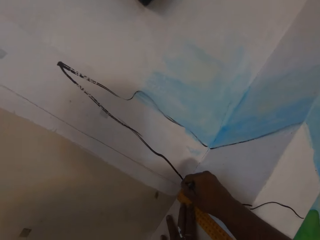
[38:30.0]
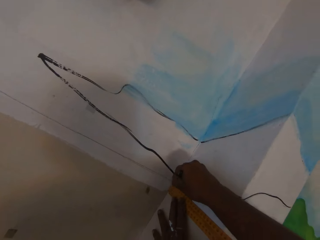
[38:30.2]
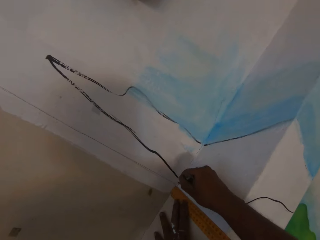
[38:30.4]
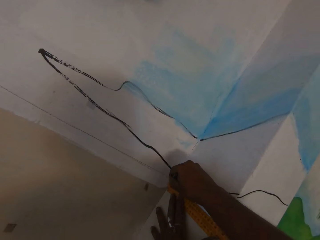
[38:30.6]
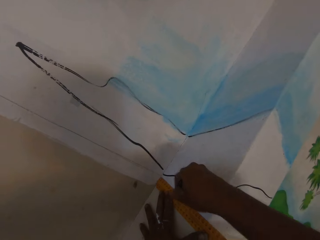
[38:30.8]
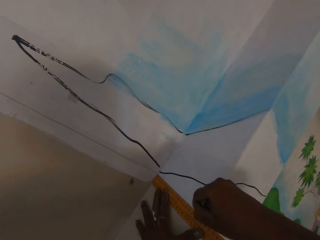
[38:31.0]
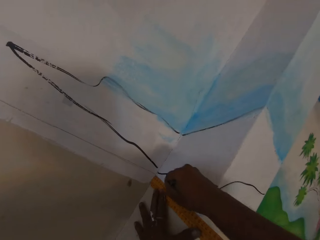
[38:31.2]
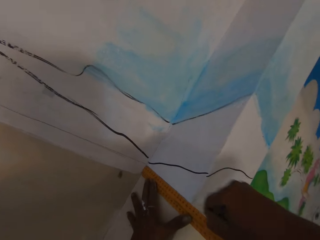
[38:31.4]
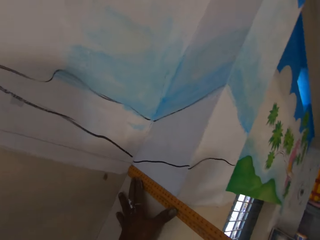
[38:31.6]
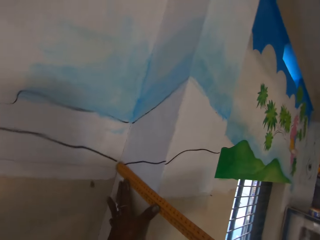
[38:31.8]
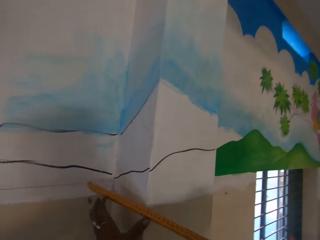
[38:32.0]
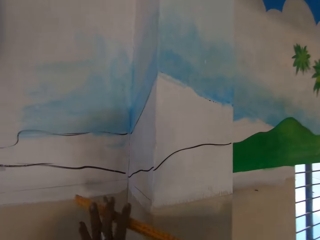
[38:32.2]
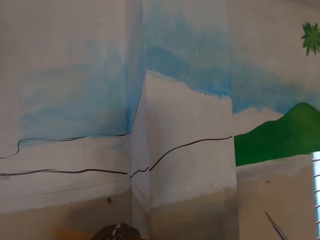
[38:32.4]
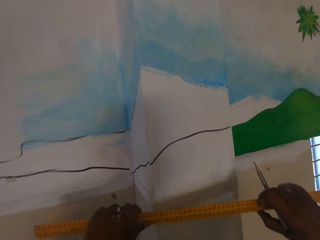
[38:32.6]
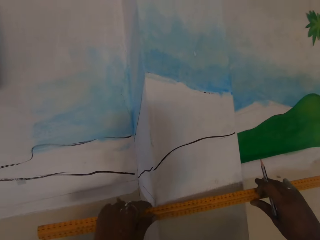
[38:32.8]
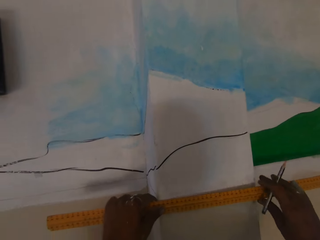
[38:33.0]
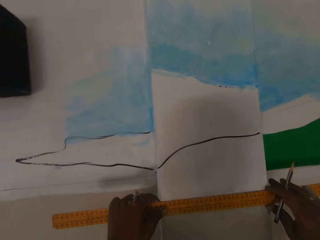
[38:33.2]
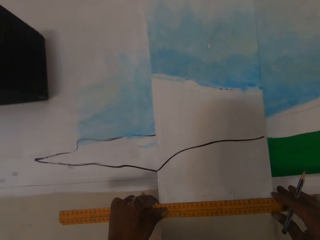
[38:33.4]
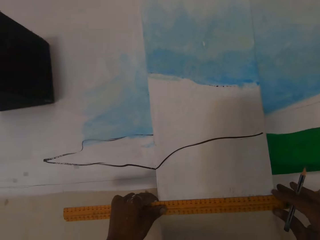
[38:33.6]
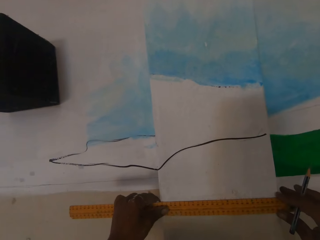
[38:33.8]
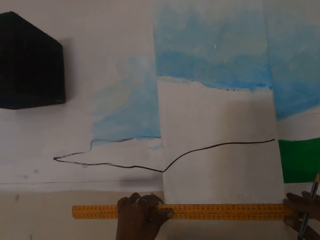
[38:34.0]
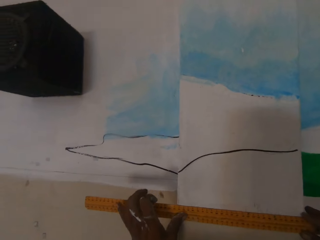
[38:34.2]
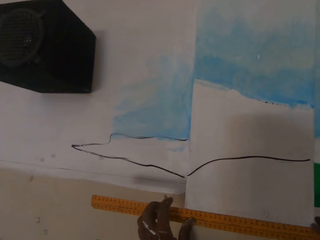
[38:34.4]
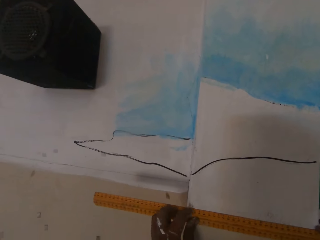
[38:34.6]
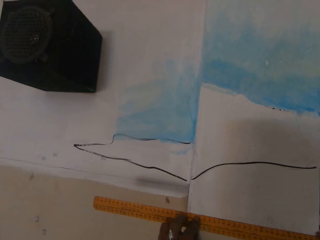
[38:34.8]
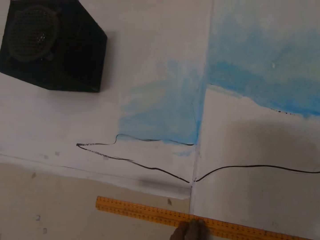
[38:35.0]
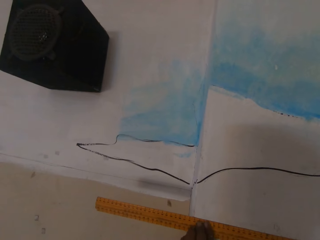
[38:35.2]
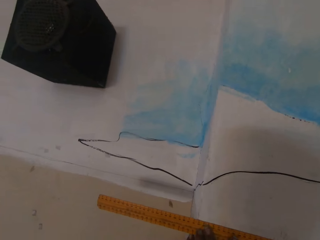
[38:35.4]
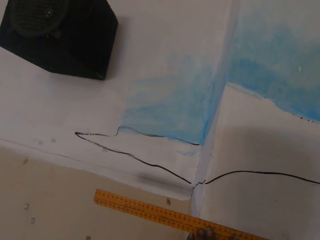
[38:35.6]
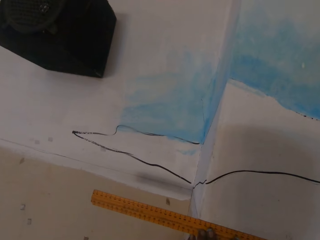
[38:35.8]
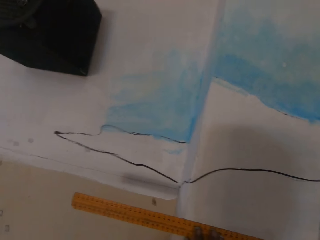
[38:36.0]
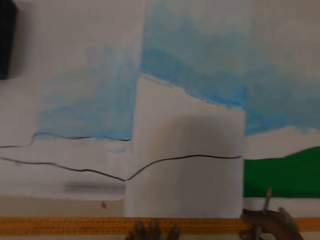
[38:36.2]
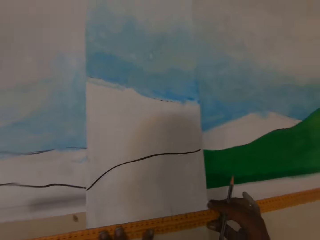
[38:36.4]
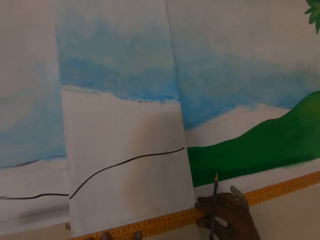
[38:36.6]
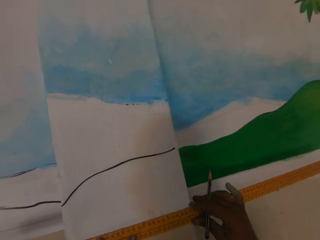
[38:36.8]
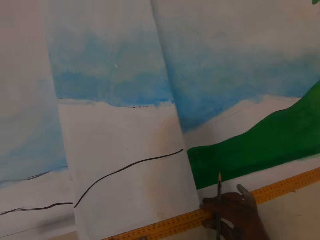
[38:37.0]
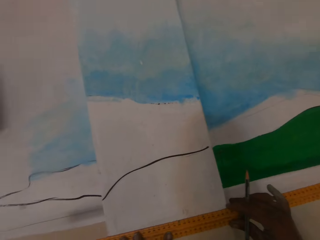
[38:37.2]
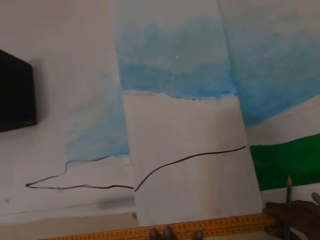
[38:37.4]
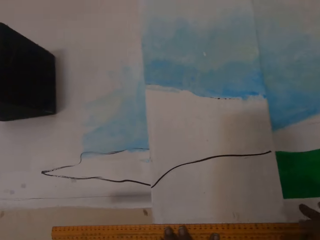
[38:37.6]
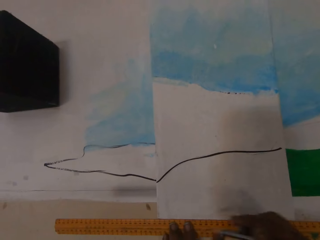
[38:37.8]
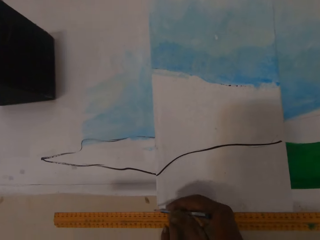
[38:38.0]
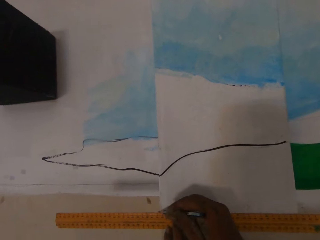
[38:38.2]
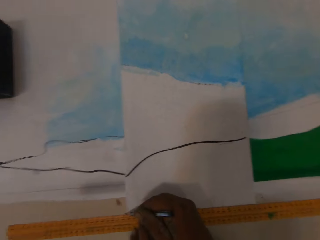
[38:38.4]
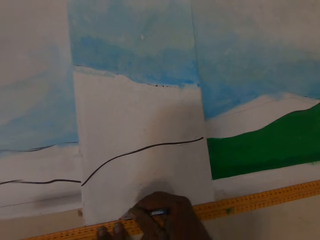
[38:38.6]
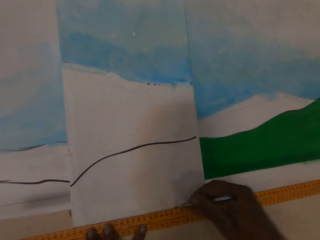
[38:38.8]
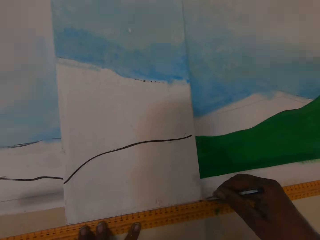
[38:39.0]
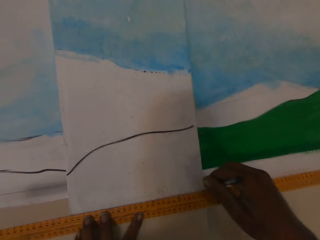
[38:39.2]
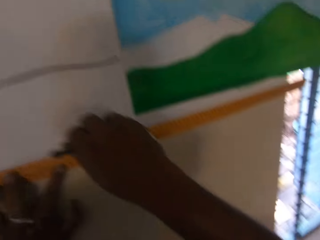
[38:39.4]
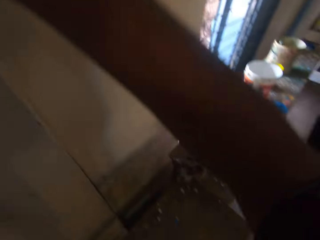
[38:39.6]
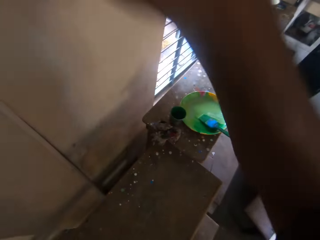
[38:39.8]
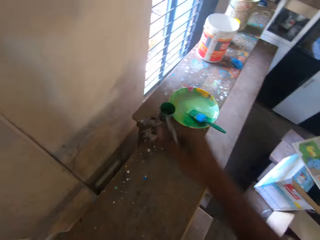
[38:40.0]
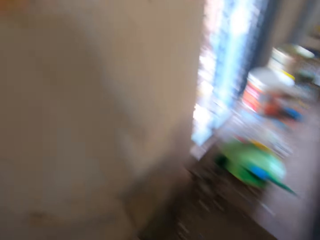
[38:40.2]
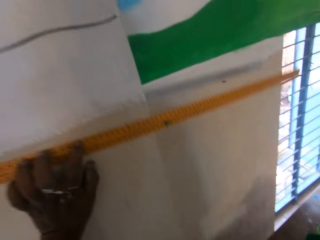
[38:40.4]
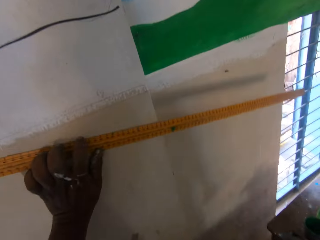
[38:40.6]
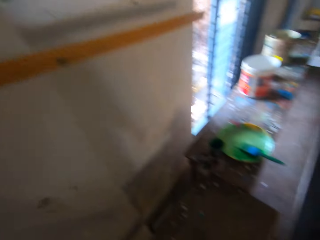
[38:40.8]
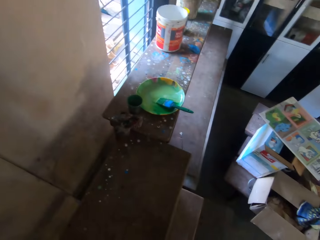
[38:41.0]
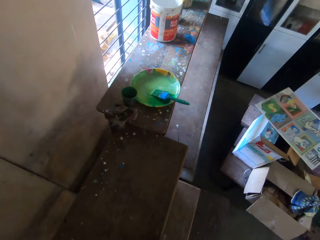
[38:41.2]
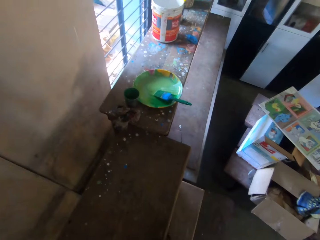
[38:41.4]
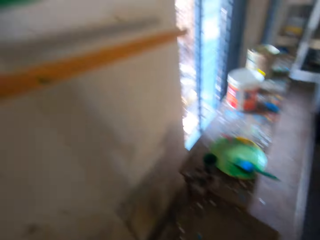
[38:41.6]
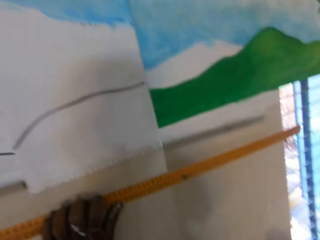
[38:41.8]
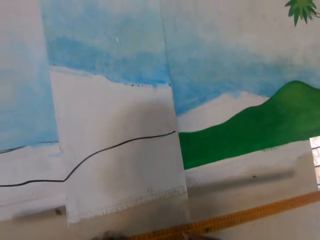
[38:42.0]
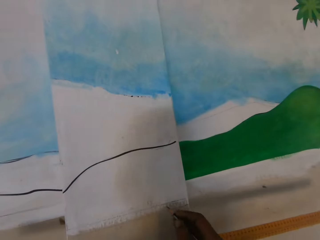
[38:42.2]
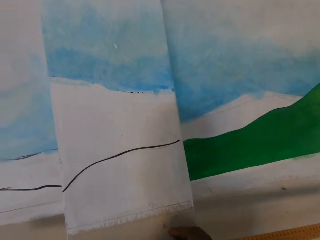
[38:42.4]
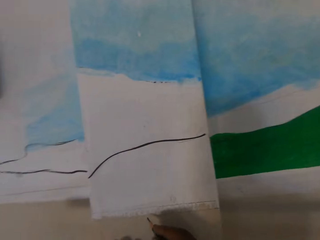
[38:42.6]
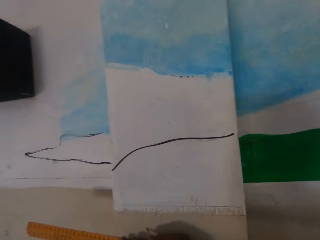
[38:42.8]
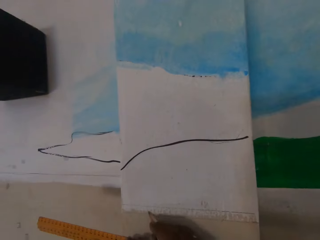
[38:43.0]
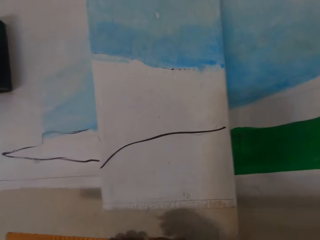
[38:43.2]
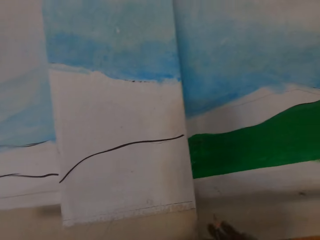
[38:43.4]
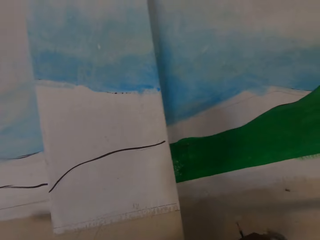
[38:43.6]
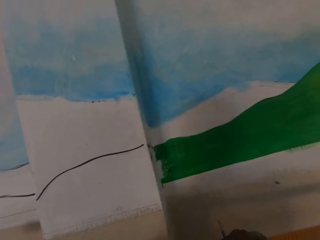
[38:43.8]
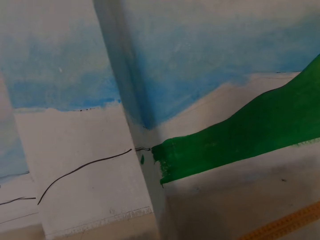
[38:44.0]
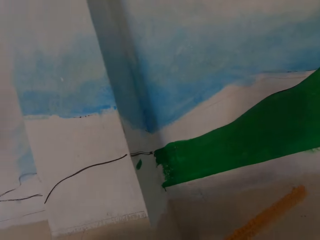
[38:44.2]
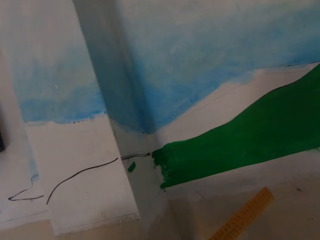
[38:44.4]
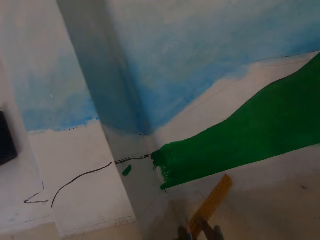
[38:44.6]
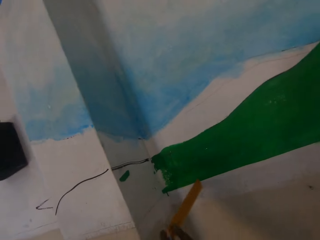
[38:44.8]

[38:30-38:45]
The camera wearer marks the wall with the pencil in his right hand. He places the ruler on the wall with his hands. He measures the wall with the ruler. He adjusts the ruler on the wall. He marks the wall with the pencil in his right hand. He looks down. He puts some marks on the wall.

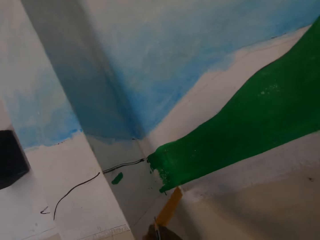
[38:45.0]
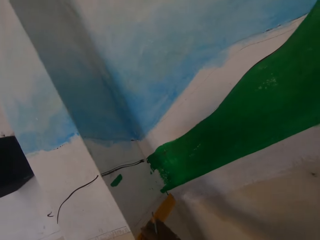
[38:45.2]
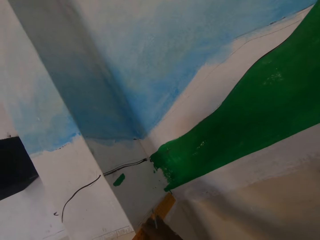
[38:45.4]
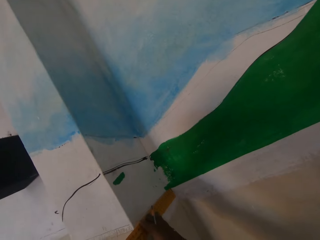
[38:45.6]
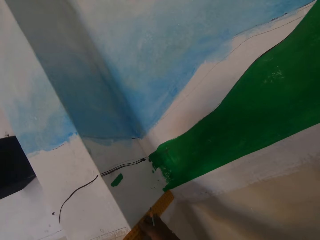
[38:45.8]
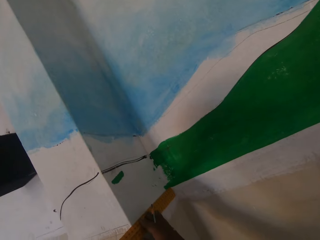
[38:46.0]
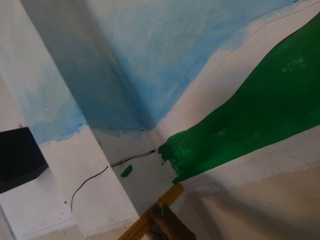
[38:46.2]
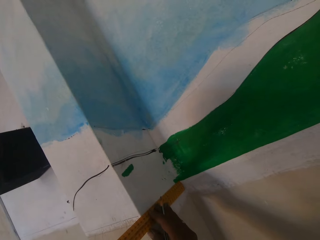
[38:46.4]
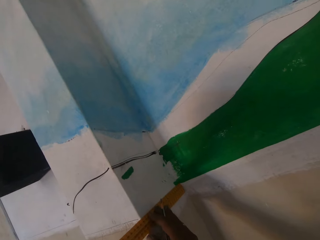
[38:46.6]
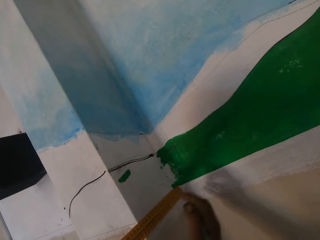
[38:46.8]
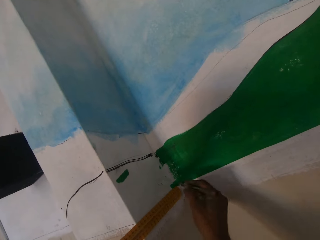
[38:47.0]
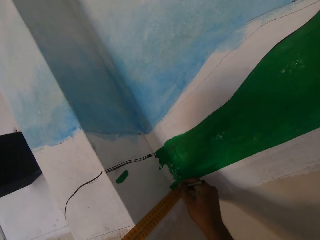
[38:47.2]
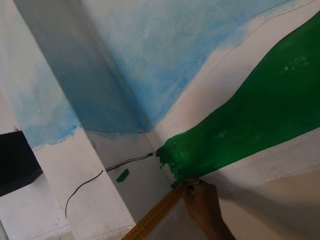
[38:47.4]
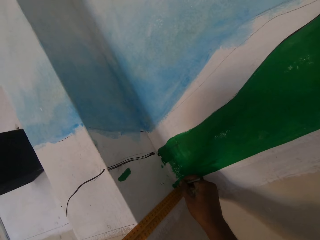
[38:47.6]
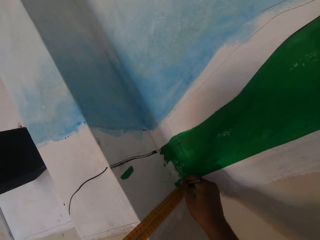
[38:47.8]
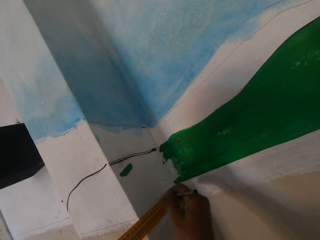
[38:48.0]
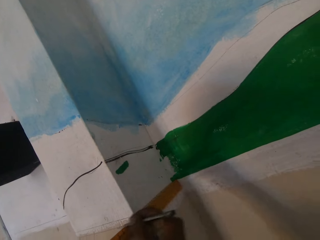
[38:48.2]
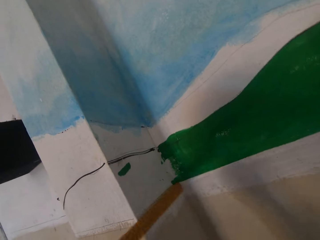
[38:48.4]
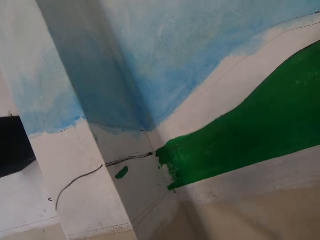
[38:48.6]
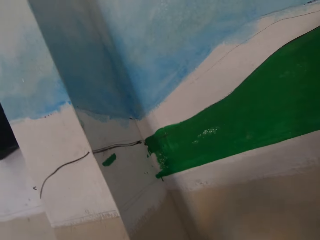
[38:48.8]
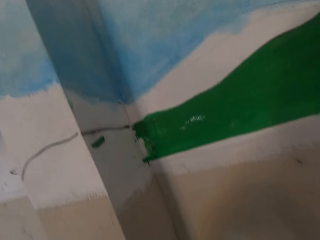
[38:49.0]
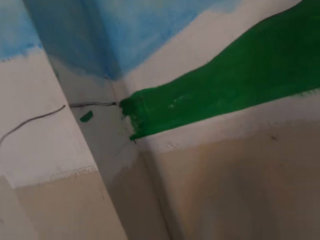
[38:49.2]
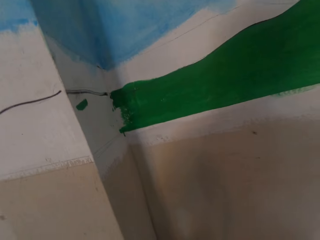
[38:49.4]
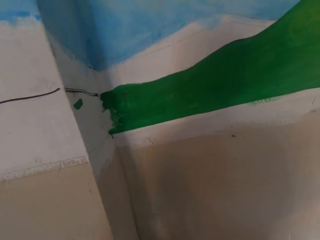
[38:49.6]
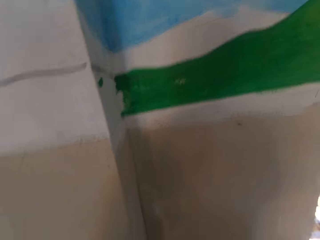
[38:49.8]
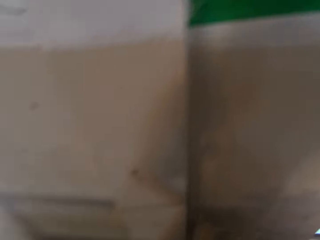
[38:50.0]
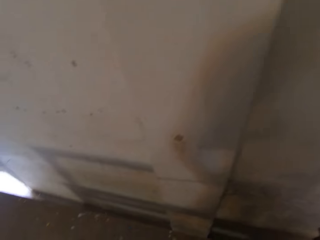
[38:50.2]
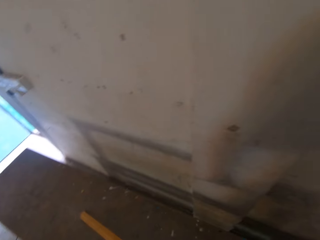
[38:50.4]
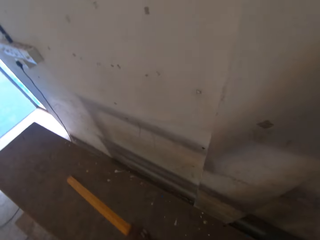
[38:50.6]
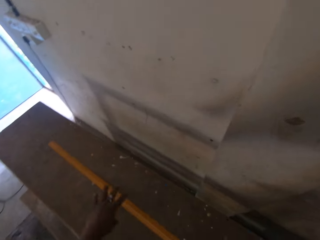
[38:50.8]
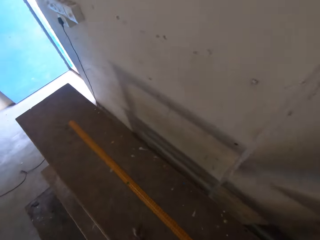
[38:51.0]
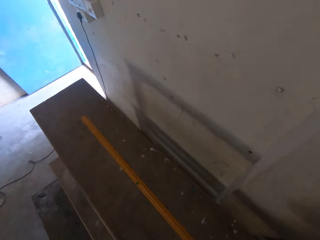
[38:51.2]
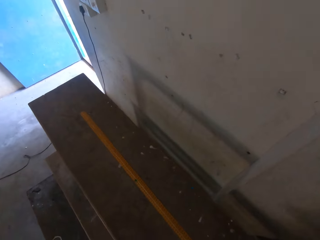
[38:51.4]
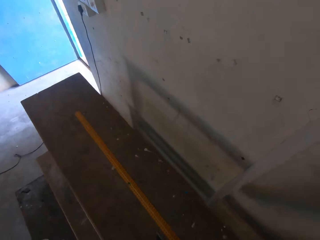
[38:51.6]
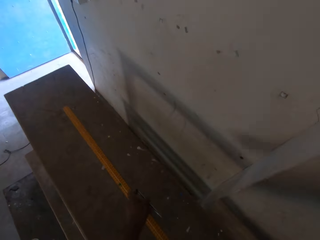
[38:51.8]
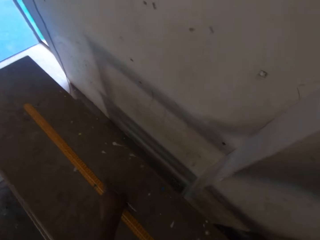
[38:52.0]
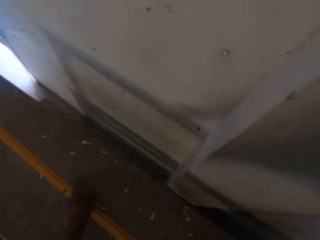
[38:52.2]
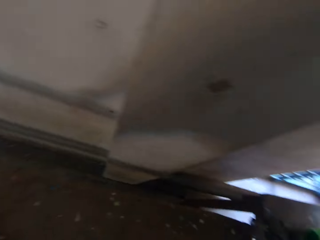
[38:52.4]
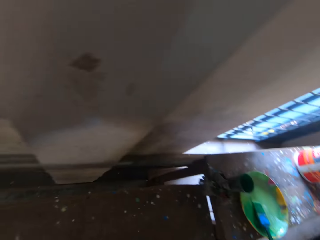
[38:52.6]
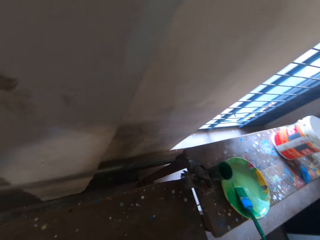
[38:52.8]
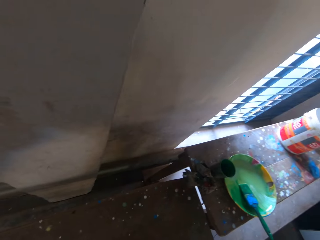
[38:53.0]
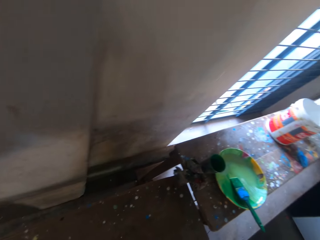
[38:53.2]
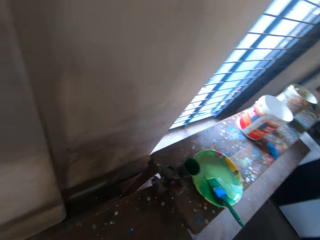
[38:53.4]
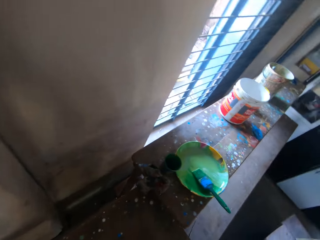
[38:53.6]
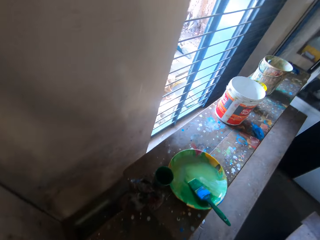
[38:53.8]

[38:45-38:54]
The camera wearer places the ruler on the wall with his hands. He measures the wall with the ruler. He marks the wall with the pencil in his right hand. He drops the ruler on the bench.
